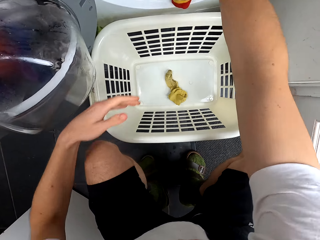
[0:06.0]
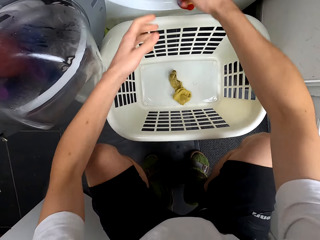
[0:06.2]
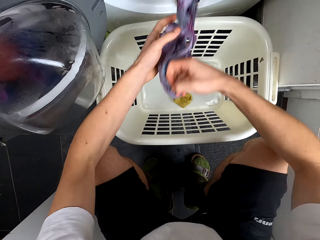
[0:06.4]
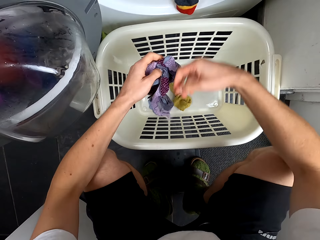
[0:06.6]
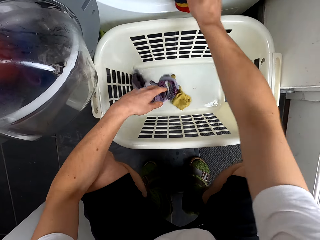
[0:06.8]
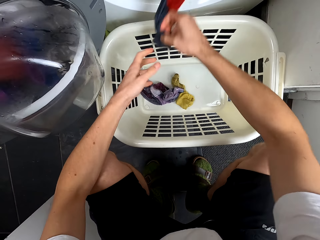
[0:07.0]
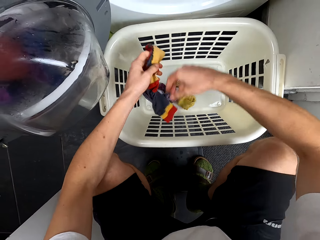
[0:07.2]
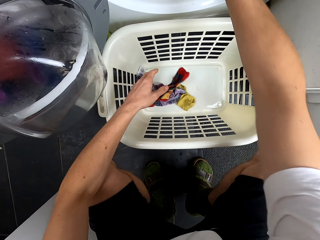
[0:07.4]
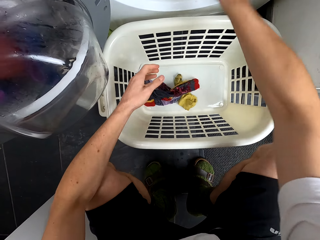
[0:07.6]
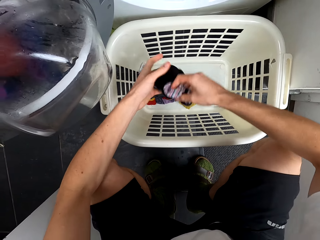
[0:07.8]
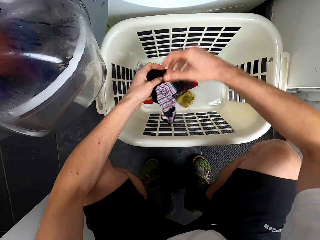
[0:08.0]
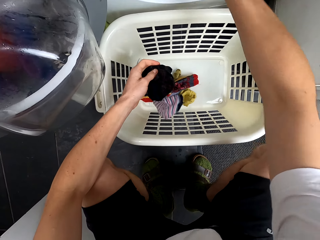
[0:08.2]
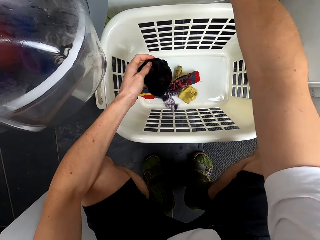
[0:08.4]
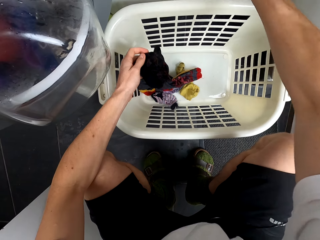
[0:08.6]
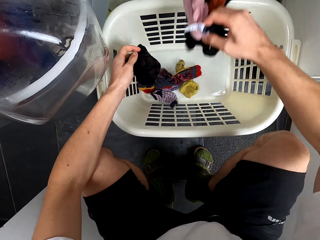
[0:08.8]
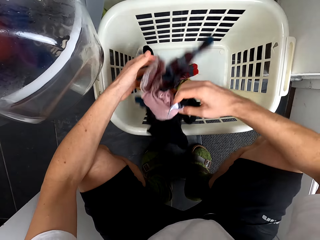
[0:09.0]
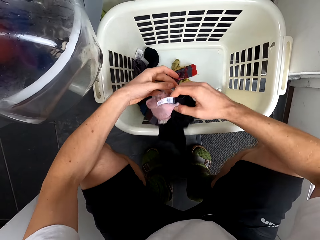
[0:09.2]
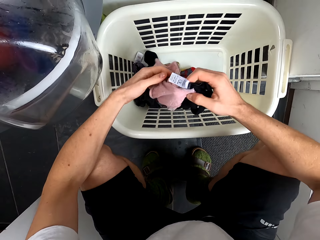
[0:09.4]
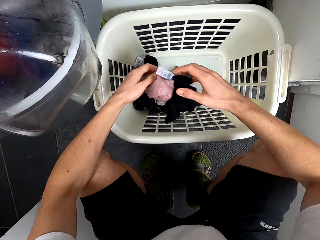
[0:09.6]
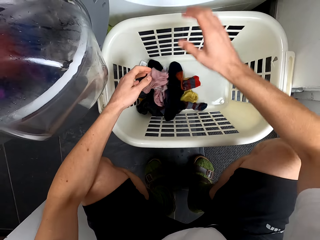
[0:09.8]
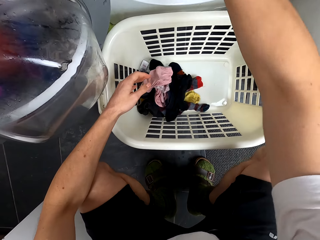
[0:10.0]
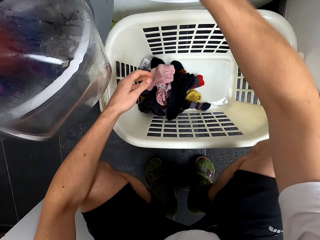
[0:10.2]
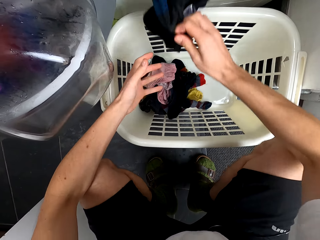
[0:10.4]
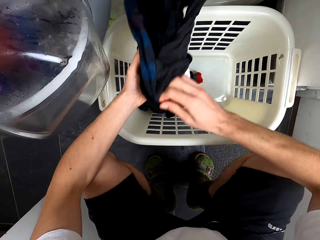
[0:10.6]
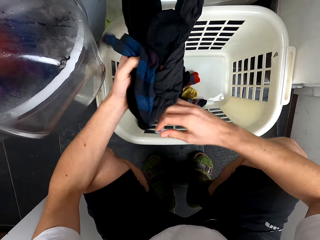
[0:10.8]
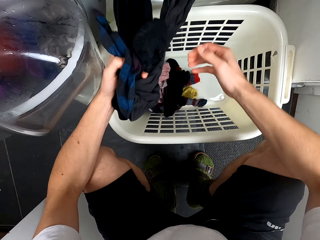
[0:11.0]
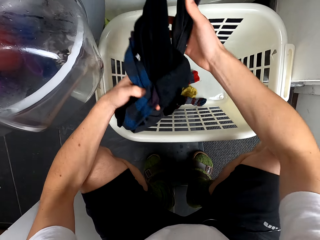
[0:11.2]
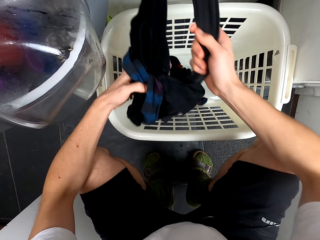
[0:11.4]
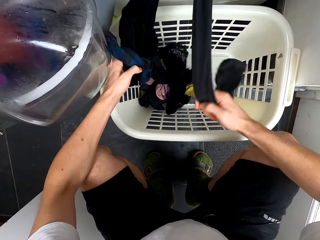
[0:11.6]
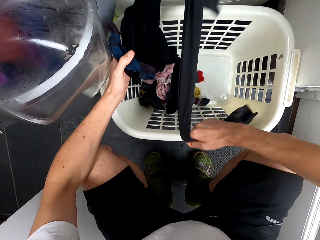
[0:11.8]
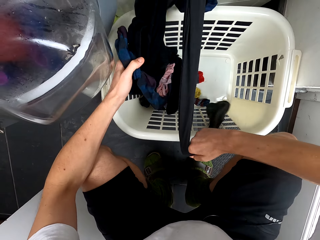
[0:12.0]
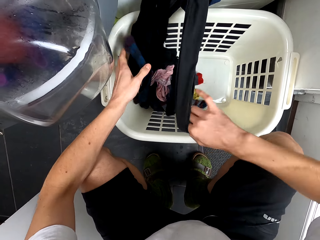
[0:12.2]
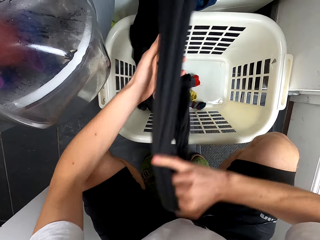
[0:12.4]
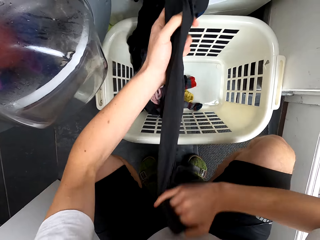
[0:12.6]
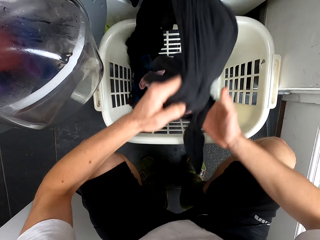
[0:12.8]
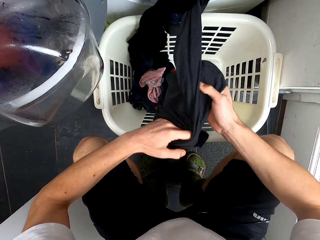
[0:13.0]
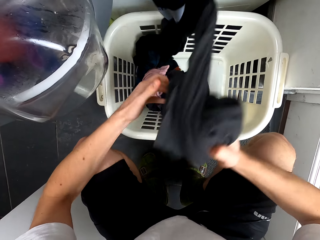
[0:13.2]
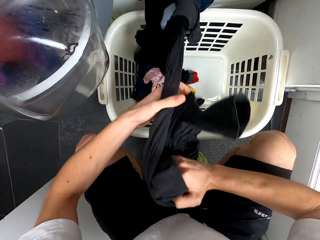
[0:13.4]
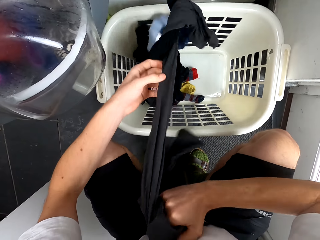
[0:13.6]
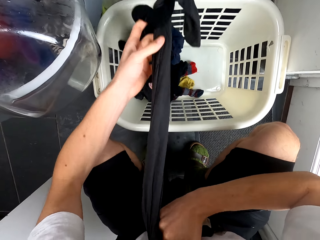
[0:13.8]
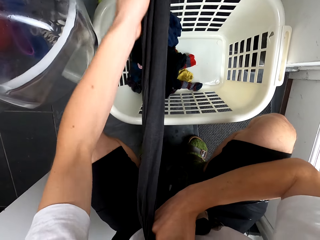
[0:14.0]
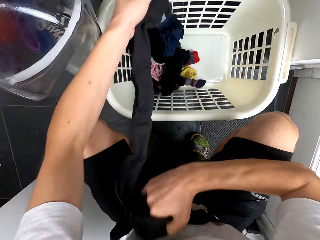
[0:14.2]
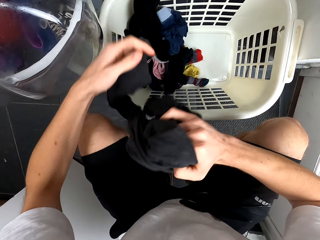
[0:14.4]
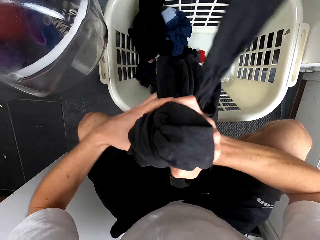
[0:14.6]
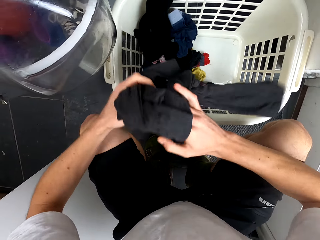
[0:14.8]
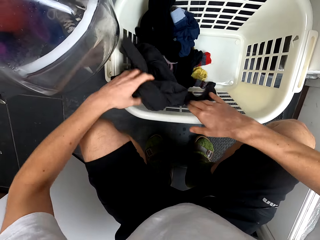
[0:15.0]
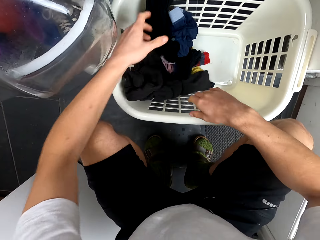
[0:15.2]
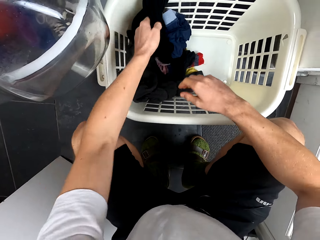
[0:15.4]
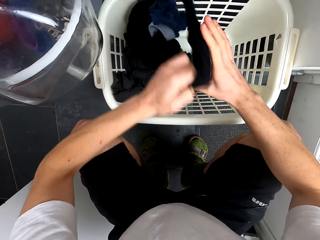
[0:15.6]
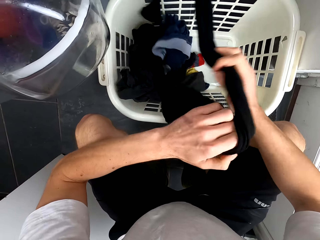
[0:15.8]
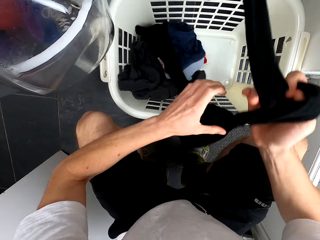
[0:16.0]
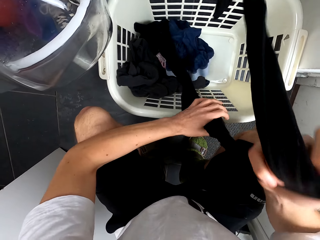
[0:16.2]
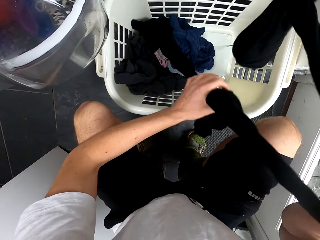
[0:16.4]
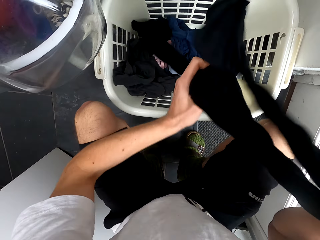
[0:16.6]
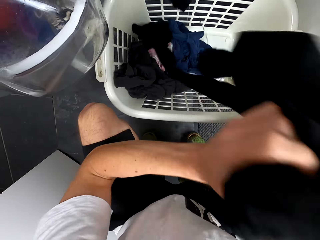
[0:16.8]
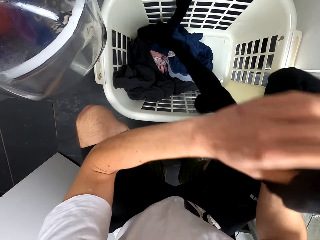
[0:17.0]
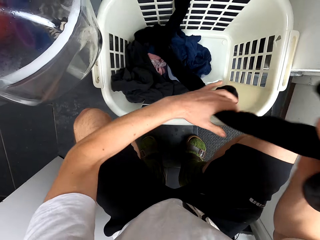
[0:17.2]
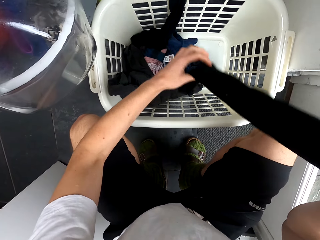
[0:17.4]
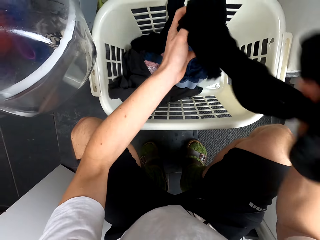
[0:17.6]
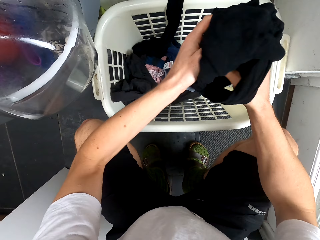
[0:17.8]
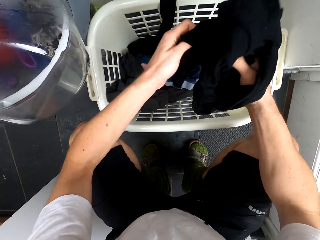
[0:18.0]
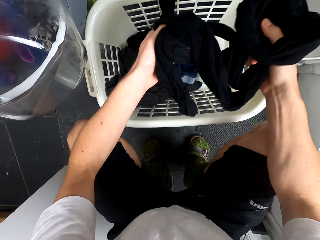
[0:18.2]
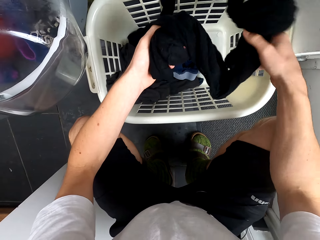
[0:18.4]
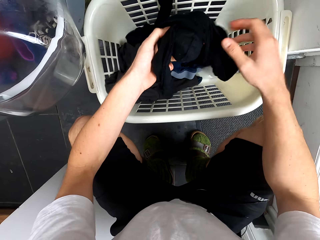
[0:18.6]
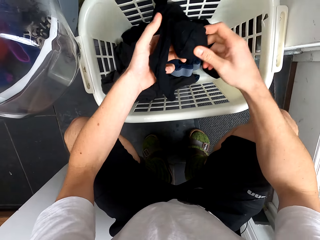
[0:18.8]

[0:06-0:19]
The camera wearer puts a sock in the laundry basket. They remove socks inside the washing machine. They put the socks in the laundry basket. They remove clothes from the washing machine. They put the clothes in the laundry basket. They remove clothes inside the washing machine. They put the clothes in the laundry basket. They pull a stocking.

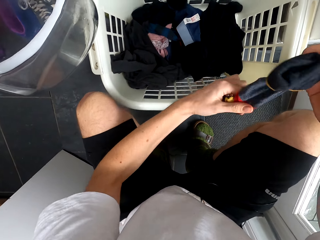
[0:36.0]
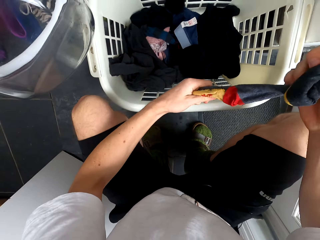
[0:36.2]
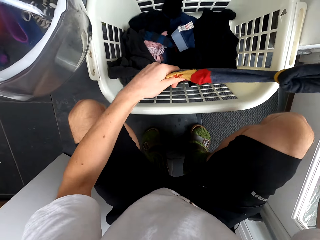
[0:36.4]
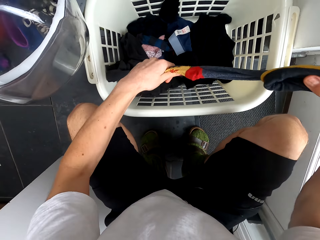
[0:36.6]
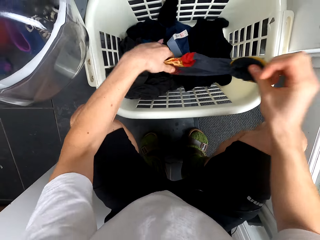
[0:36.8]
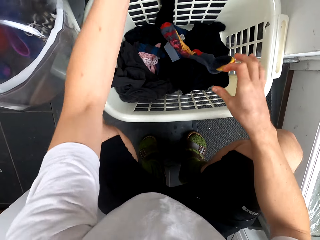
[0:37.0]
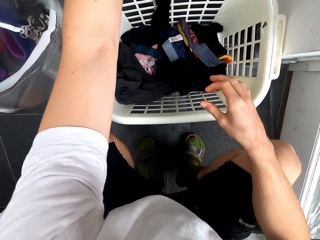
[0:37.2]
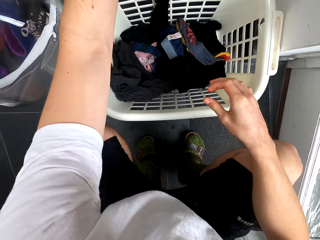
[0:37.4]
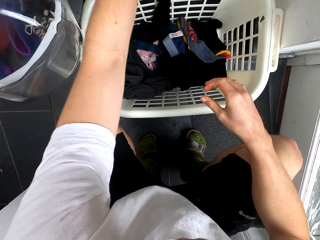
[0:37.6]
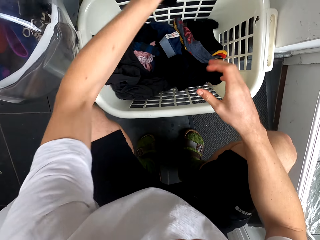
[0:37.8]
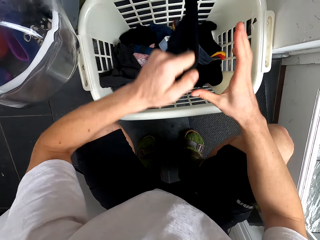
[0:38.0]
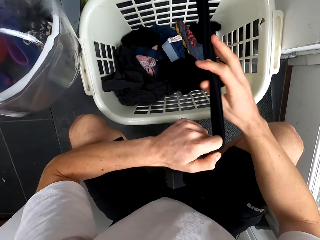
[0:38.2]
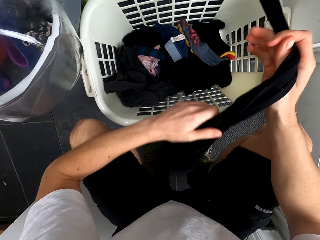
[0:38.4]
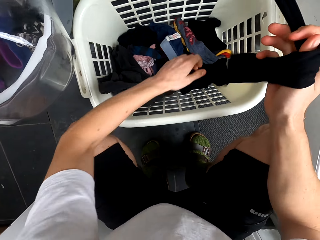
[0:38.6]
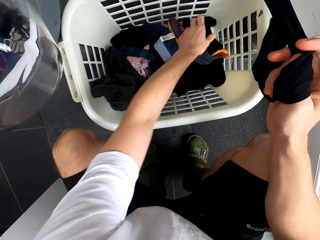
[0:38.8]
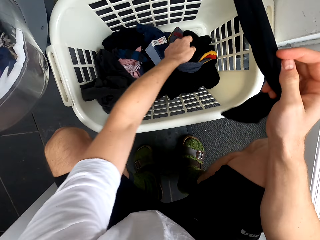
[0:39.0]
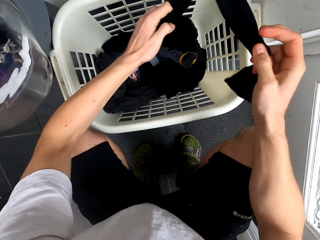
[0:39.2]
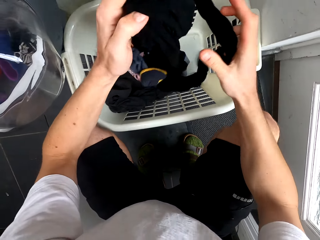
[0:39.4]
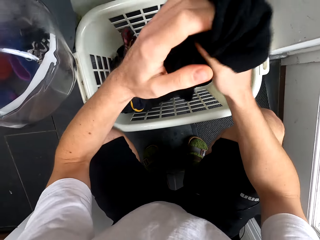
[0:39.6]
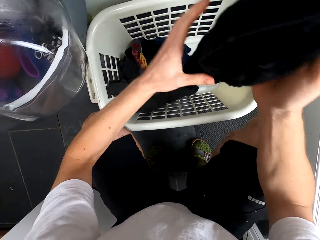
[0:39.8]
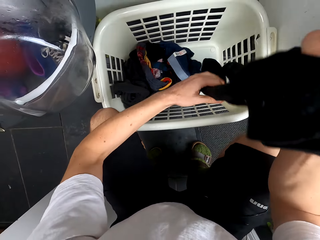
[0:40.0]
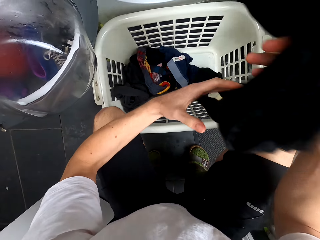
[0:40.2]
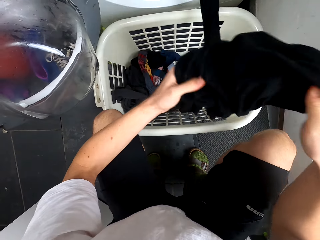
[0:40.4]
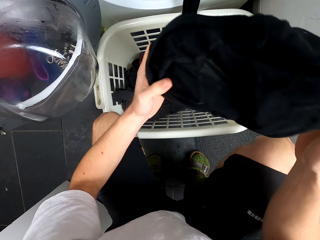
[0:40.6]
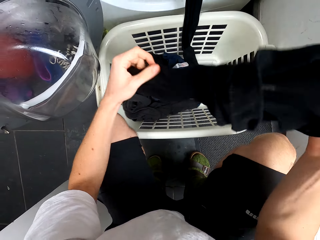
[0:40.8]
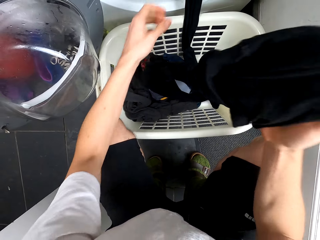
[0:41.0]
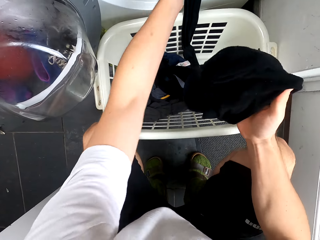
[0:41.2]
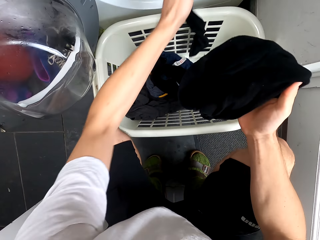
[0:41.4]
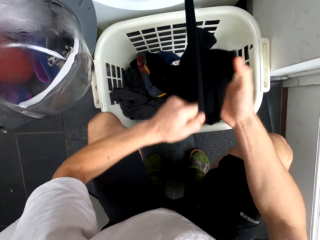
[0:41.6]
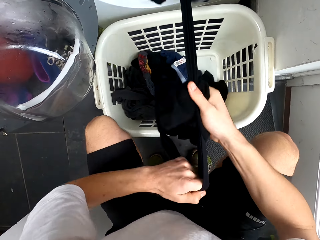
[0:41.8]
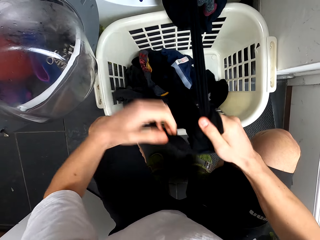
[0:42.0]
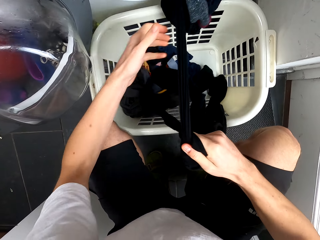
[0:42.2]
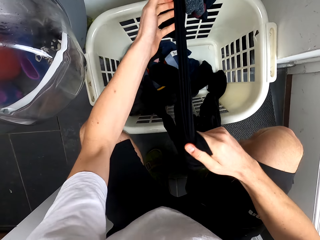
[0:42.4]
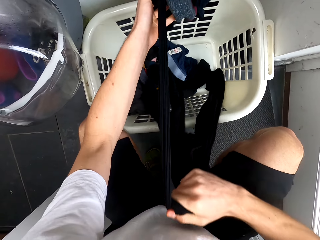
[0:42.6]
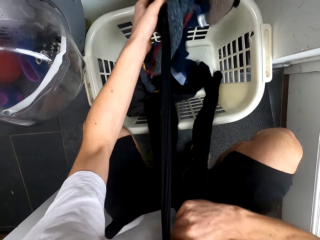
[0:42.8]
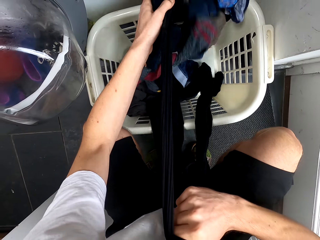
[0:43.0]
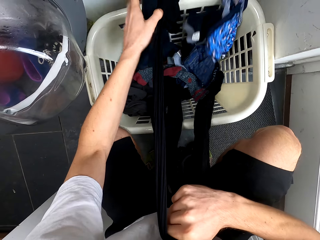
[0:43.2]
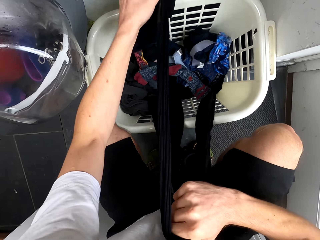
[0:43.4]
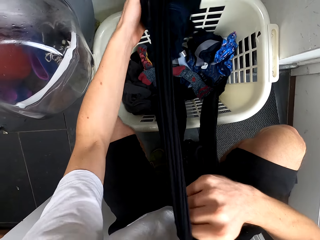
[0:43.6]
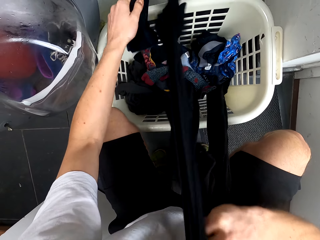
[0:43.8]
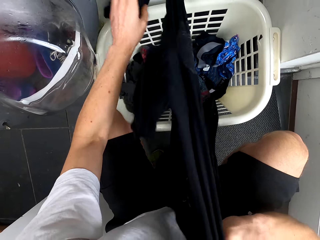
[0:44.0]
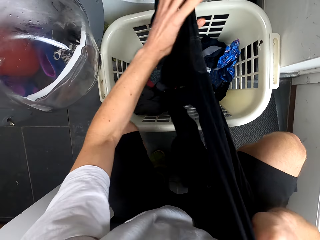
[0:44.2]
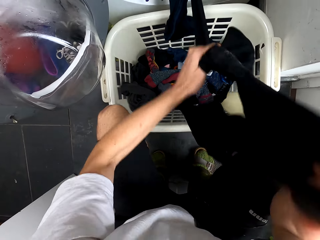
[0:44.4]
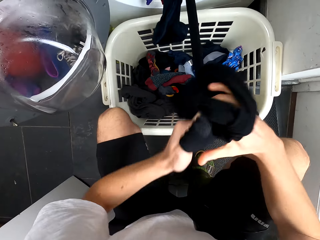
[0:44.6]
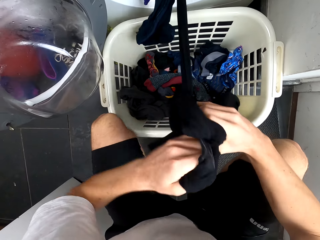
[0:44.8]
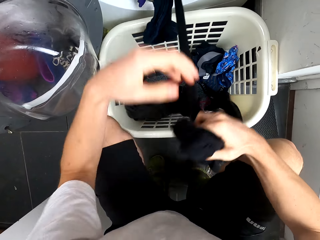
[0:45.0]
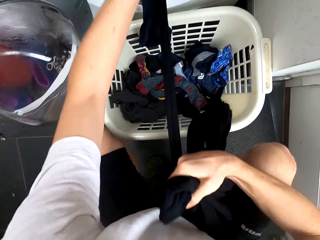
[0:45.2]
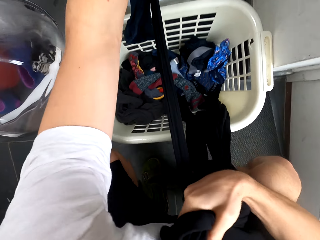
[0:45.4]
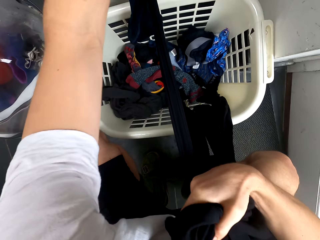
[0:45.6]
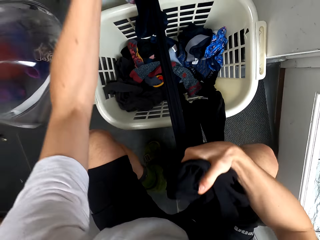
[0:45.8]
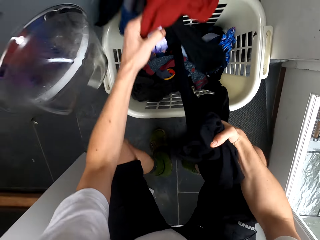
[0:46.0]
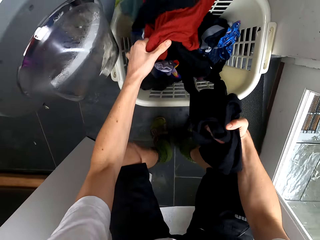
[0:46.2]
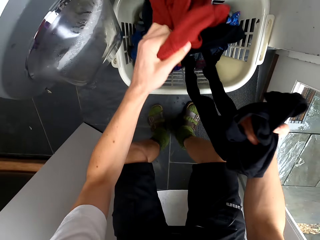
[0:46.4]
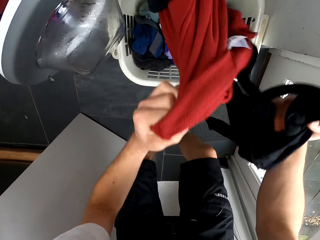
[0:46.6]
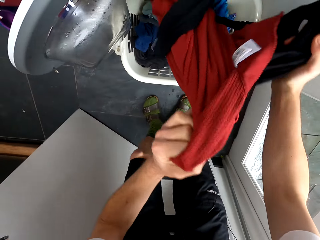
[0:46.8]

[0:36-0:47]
The camera wearer removes a sock. They put the sock in the laundry basket. They pull a stocking. They remove clothes from the washing machine. They pick up the stocking. They pull the stocking.
